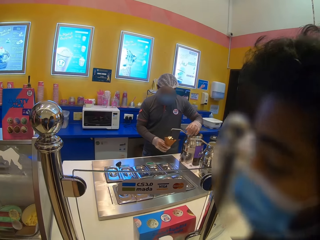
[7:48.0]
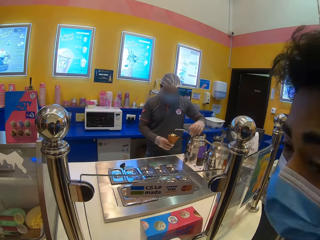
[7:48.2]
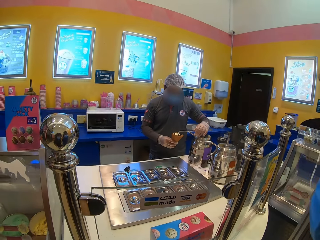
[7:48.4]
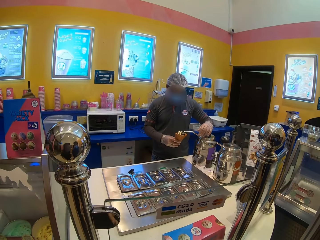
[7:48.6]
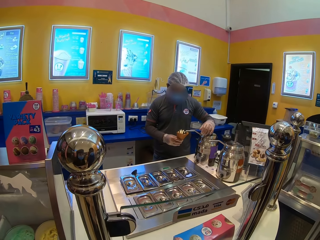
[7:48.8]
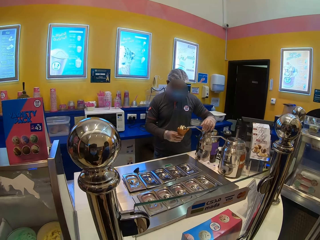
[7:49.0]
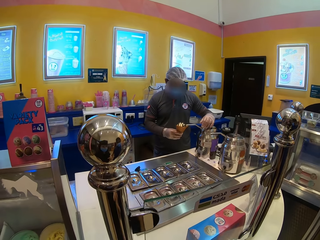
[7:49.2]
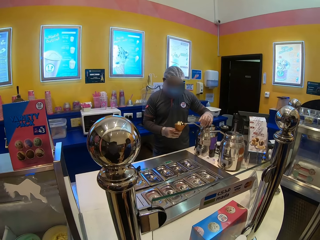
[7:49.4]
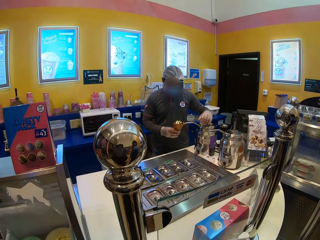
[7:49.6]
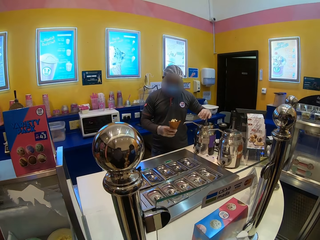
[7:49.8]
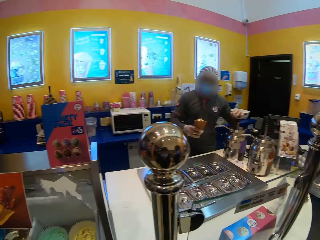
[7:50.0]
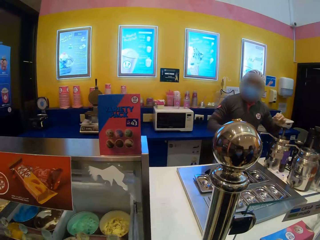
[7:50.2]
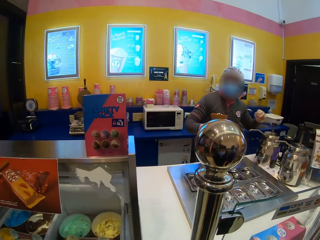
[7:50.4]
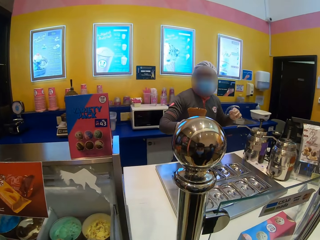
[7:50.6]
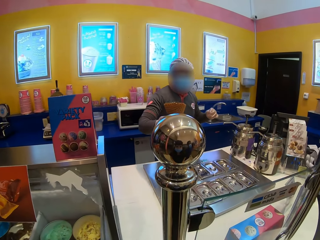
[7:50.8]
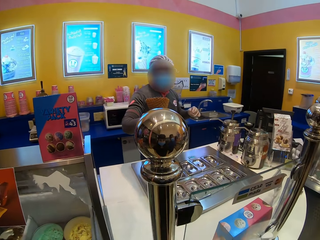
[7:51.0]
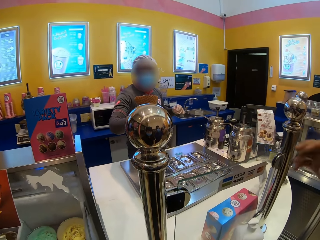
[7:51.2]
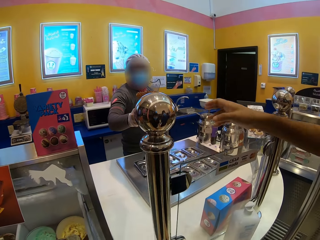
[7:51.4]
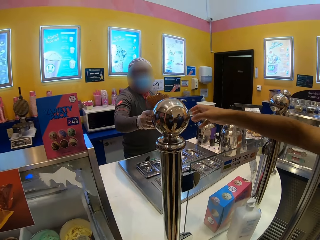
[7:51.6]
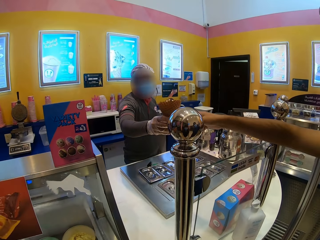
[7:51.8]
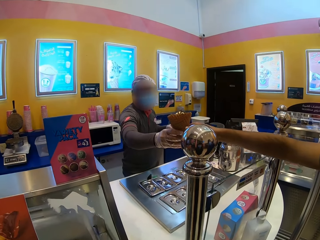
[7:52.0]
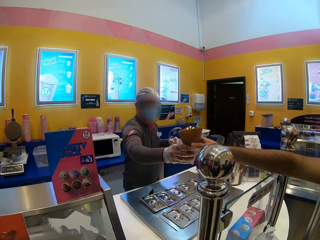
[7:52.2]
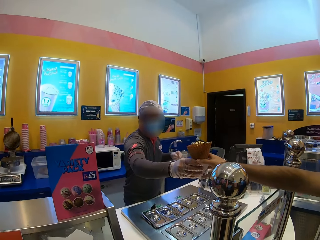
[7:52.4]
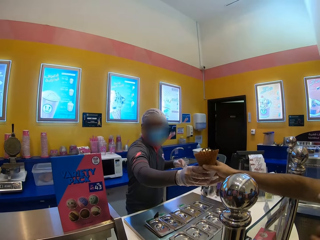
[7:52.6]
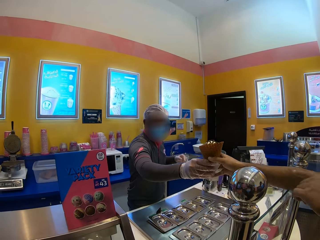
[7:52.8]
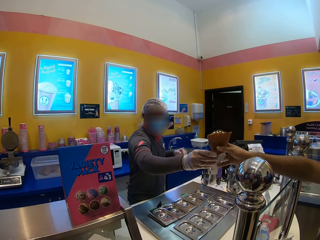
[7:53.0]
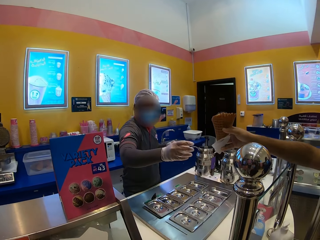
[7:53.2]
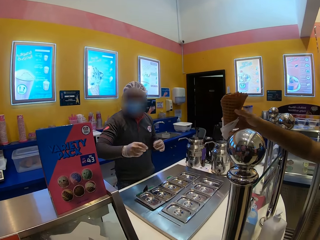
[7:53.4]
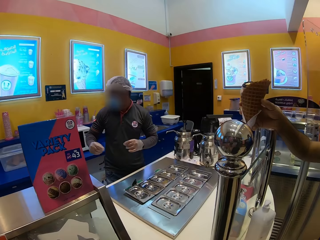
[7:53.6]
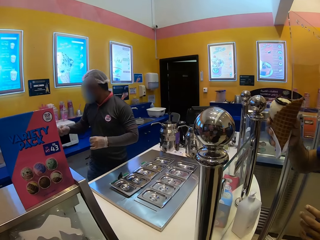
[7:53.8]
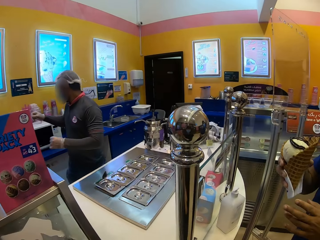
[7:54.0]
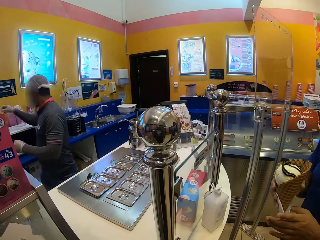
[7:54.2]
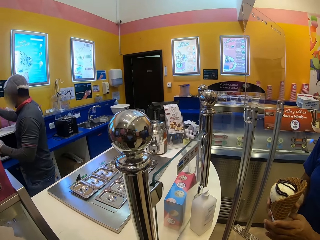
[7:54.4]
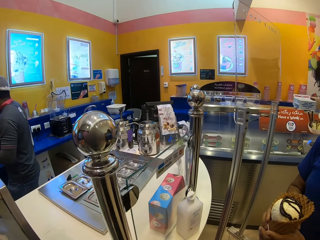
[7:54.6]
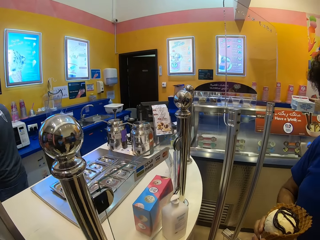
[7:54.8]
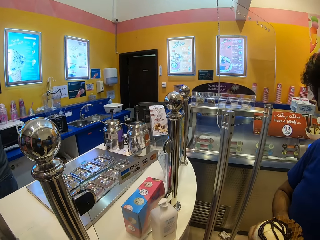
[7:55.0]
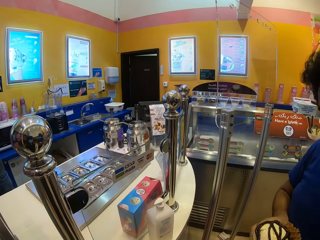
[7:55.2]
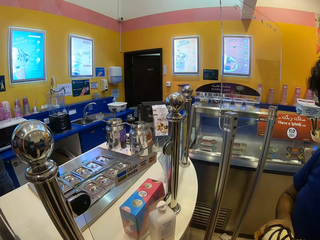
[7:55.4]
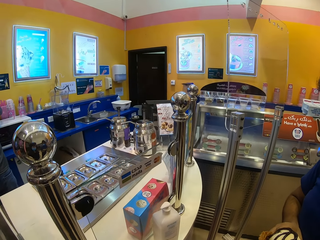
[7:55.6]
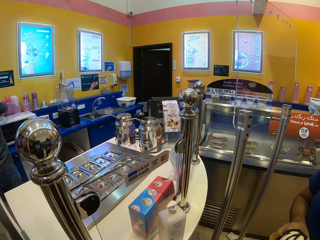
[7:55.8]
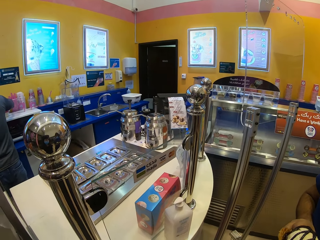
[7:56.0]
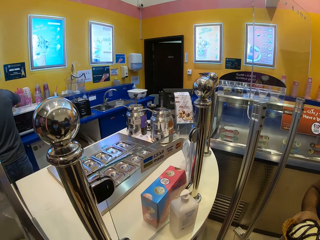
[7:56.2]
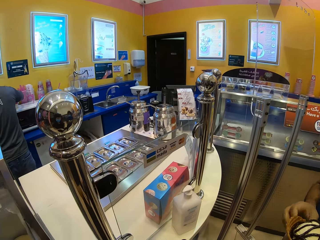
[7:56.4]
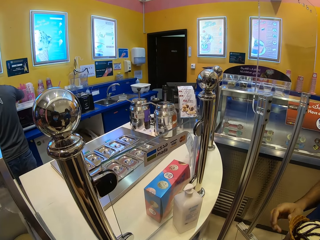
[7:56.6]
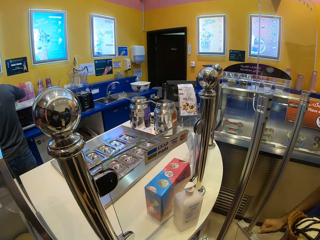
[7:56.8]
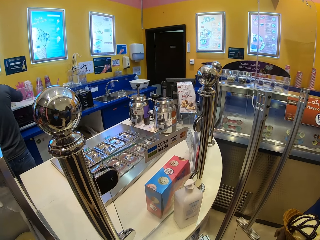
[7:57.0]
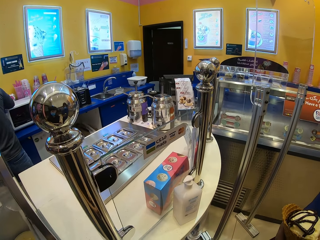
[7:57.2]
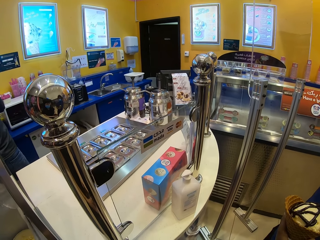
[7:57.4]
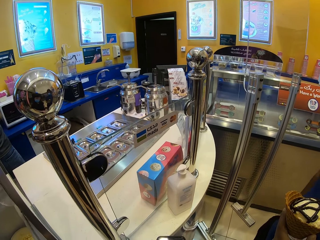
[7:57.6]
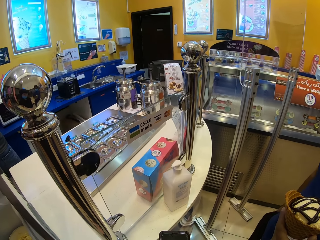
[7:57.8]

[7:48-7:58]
A cashier gives ice cream to a man. The man turns the ice cream on the hands.

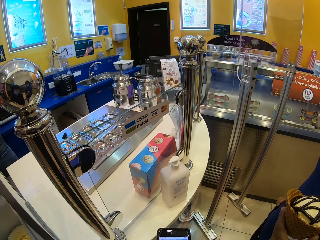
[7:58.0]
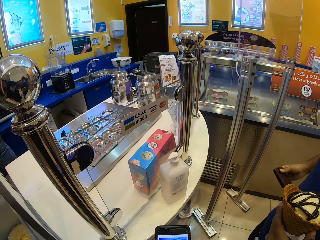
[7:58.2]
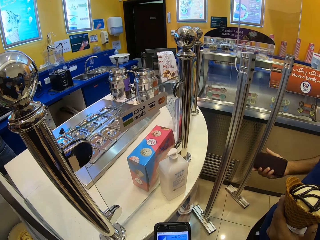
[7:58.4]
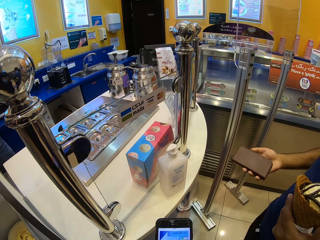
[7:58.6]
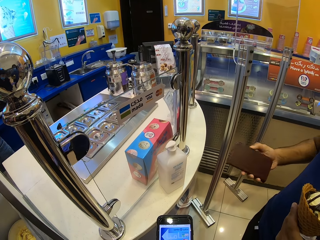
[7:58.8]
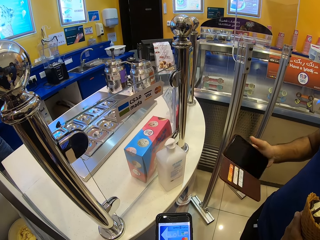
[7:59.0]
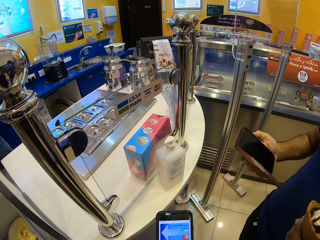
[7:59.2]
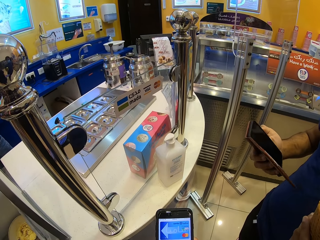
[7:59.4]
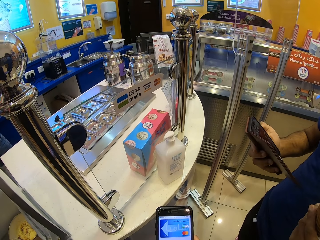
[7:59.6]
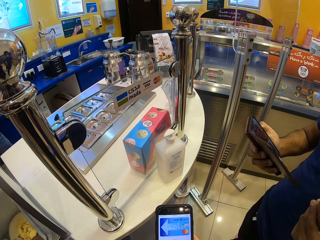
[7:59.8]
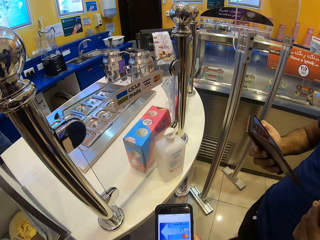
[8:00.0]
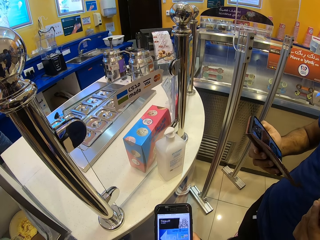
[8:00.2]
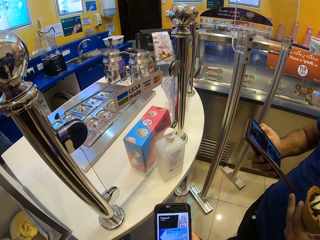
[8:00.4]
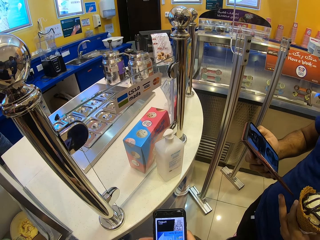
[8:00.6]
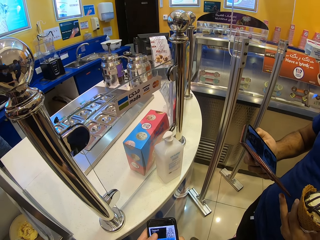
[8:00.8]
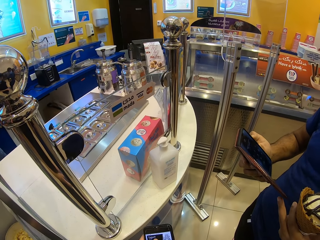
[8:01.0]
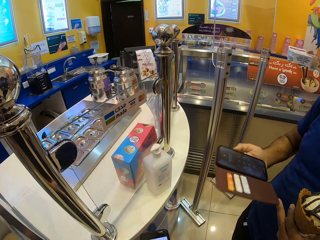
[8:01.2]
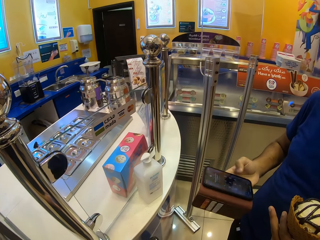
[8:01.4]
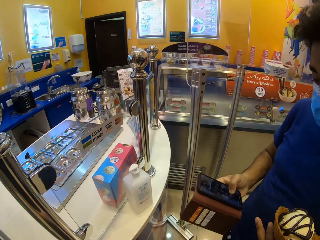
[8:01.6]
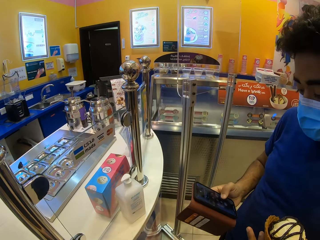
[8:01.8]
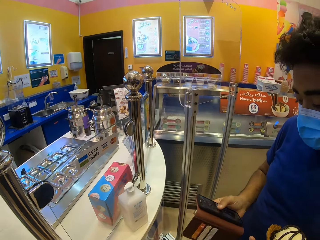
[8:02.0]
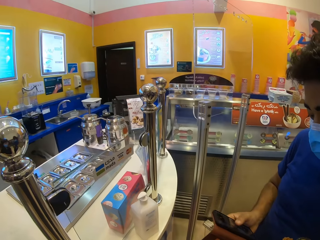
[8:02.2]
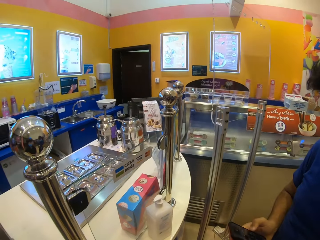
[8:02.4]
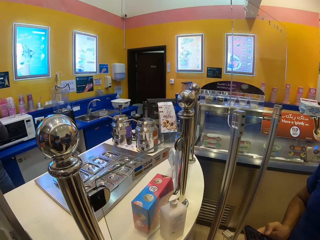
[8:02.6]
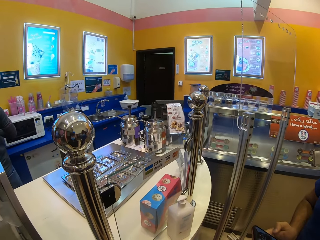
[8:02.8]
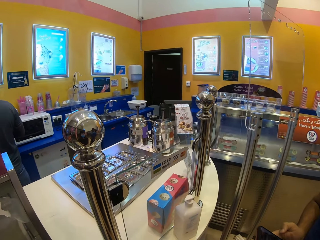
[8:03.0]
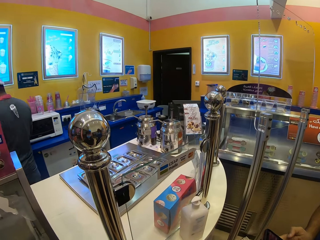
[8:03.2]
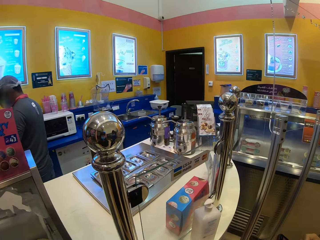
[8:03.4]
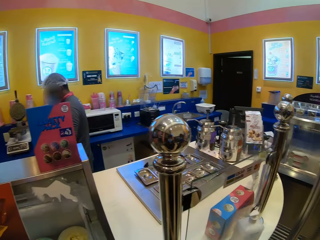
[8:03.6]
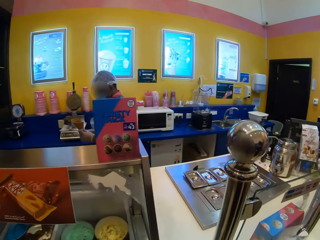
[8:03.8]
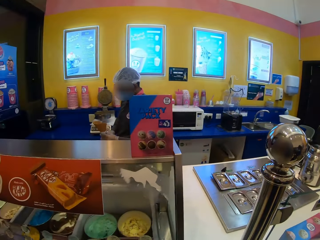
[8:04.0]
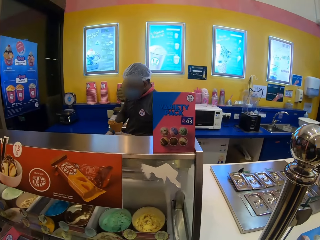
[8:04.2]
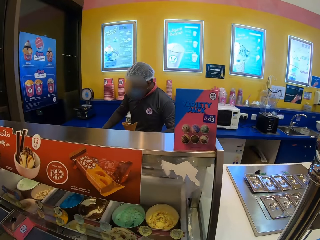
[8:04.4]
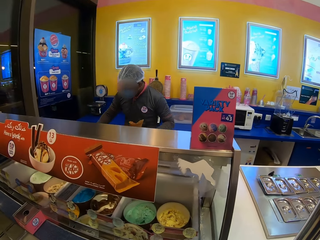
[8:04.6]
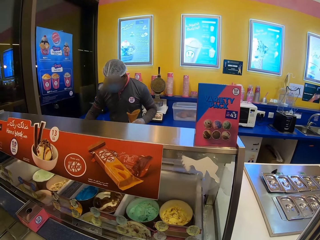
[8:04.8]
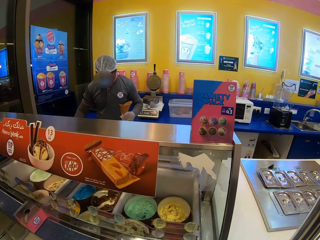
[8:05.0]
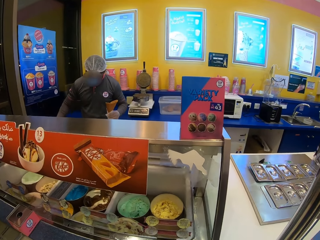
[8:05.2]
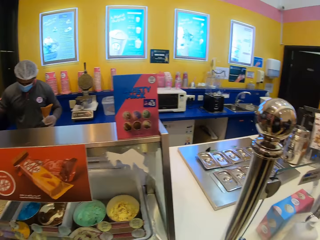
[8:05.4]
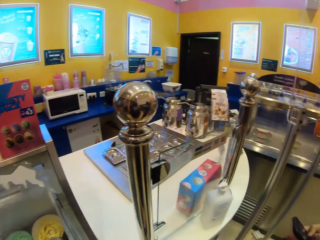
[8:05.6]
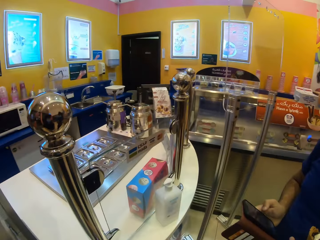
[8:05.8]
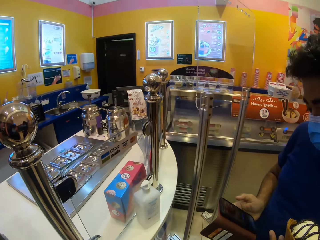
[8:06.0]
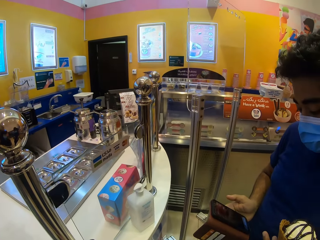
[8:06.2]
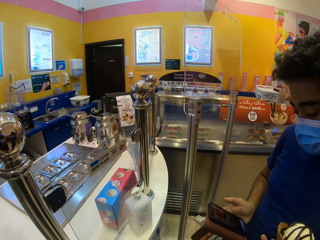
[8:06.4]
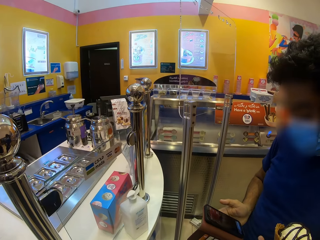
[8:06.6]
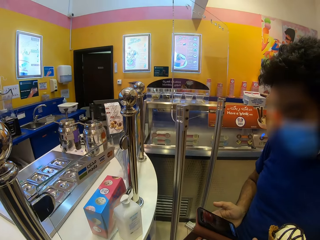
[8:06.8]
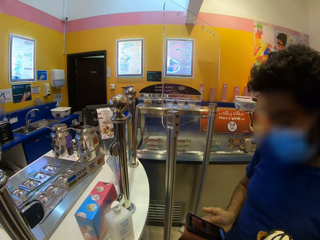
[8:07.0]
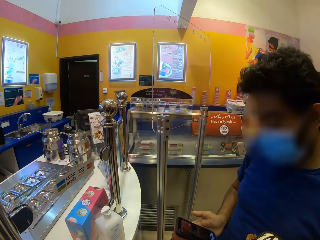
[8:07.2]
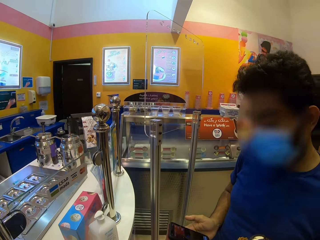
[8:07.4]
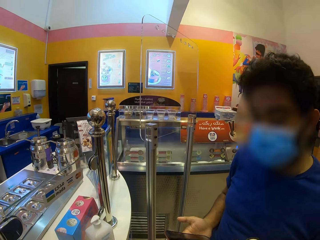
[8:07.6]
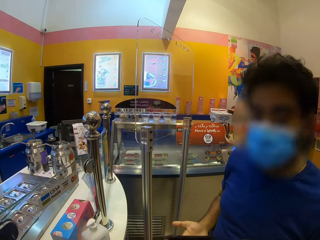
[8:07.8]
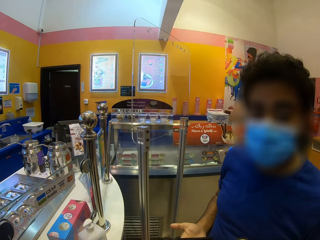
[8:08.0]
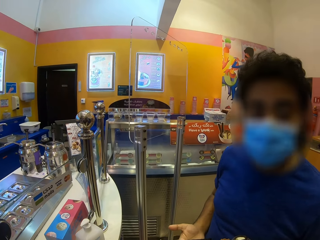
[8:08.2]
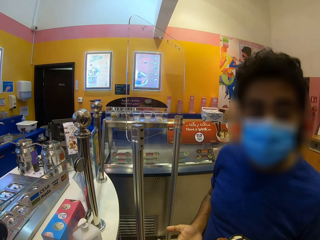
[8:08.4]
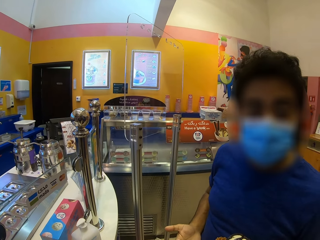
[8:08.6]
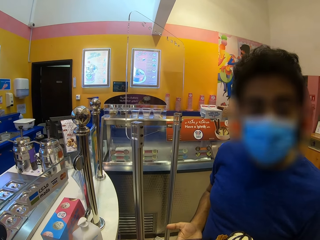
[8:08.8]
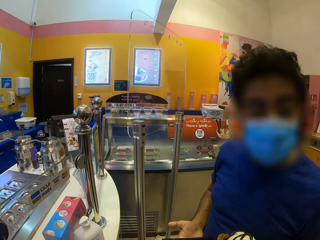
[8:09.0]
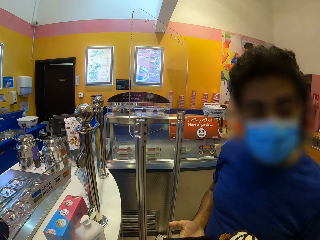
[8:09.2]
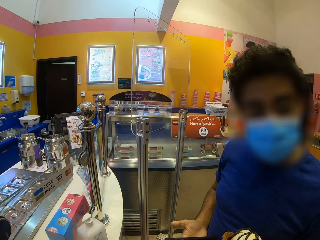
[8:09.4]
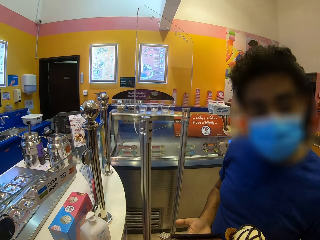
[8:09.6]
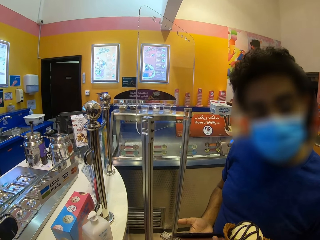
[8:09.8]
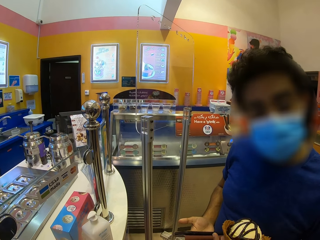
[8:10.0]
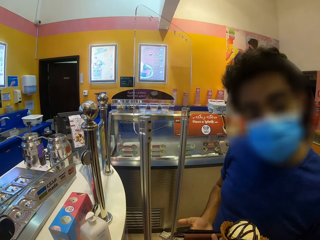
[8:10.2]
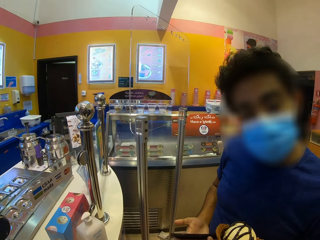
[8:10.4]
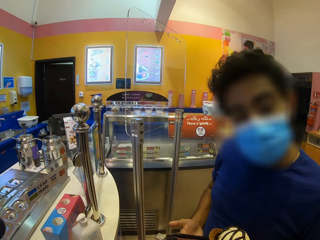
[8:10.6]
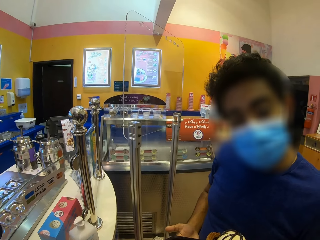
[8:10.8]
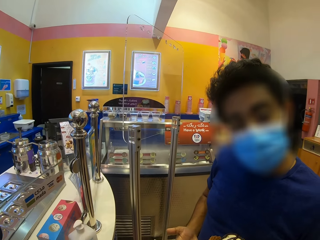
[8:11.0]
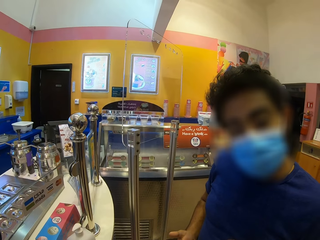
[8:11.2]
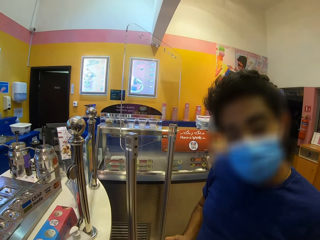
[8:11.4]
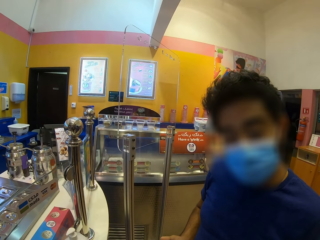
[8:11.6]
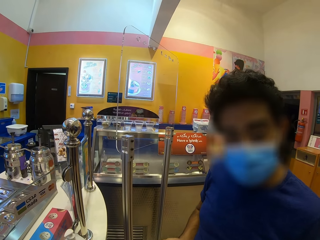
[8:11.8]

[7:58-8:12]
The camera wearer operates a phone. They hold the phone. A man holds a phone. The man scrolls the phone. The camera wearer looks around the ice cream store. They look at the man. The man talks with the camera wearer.
